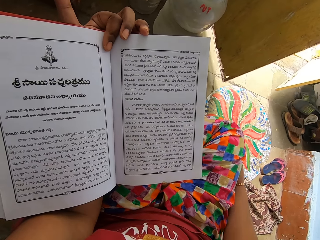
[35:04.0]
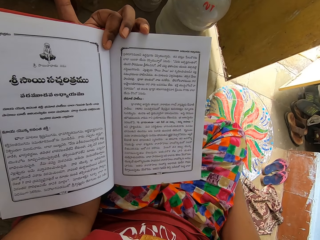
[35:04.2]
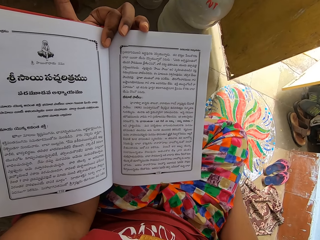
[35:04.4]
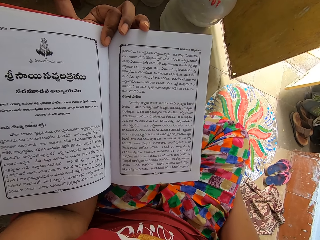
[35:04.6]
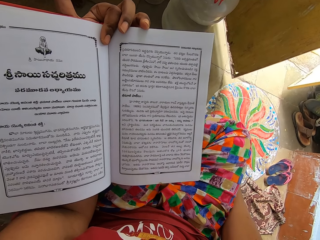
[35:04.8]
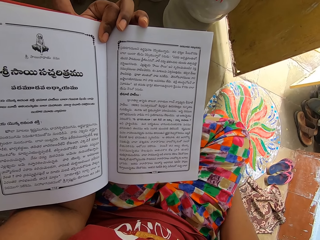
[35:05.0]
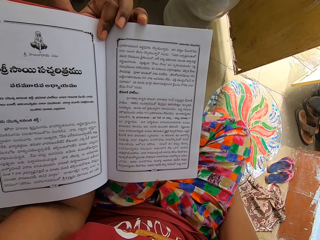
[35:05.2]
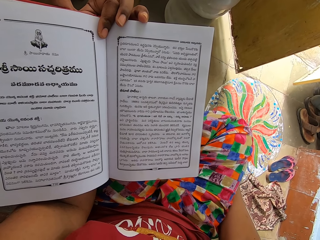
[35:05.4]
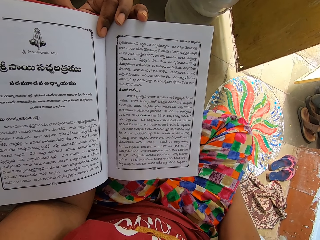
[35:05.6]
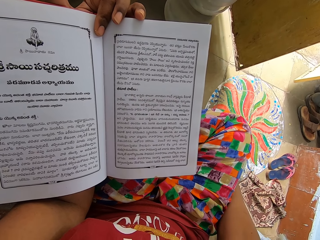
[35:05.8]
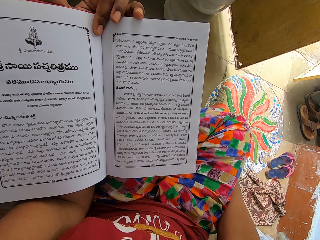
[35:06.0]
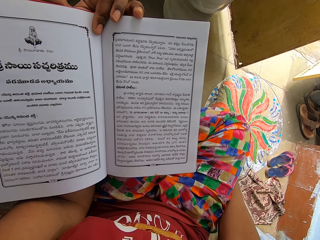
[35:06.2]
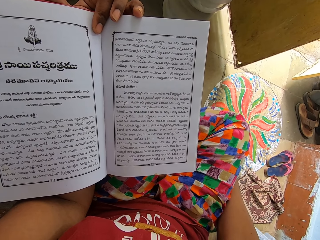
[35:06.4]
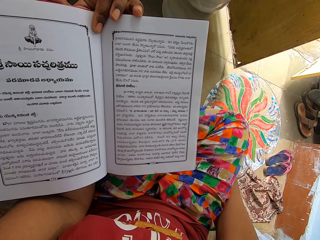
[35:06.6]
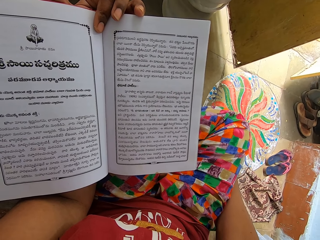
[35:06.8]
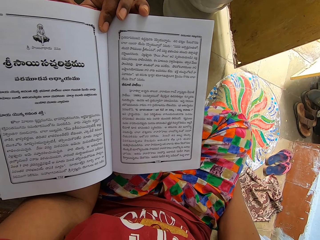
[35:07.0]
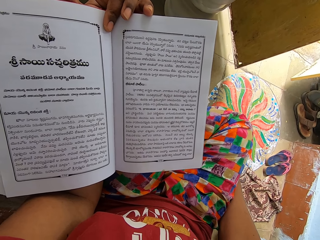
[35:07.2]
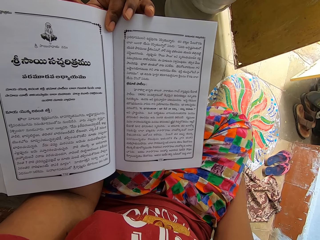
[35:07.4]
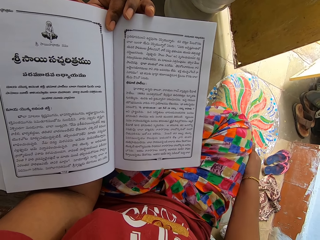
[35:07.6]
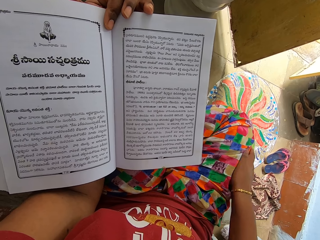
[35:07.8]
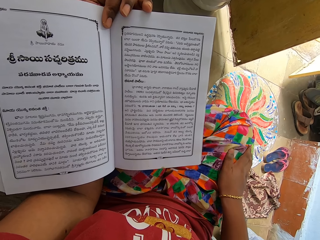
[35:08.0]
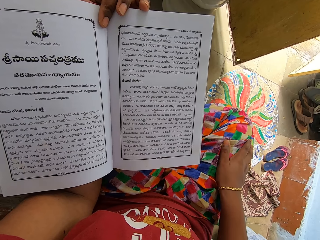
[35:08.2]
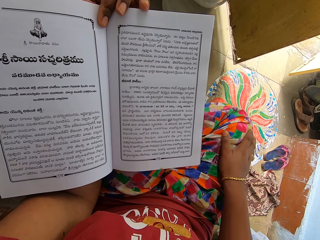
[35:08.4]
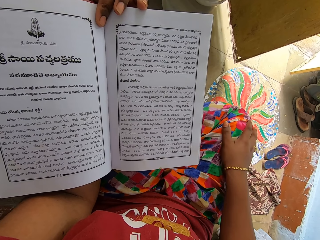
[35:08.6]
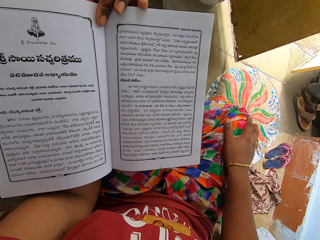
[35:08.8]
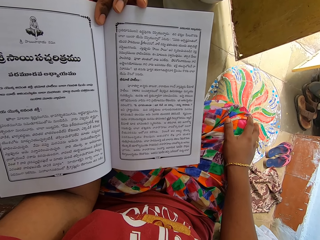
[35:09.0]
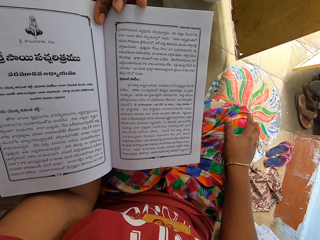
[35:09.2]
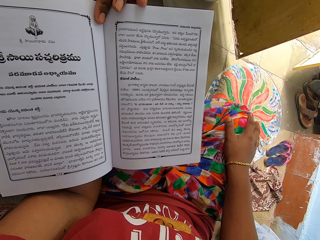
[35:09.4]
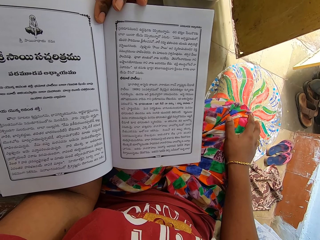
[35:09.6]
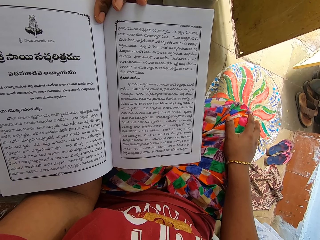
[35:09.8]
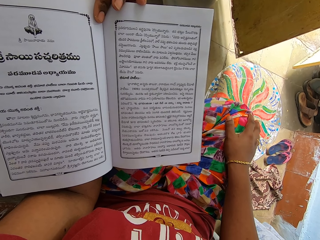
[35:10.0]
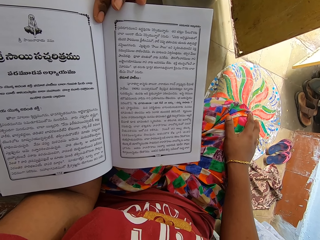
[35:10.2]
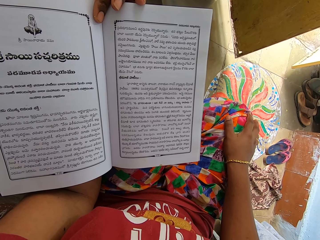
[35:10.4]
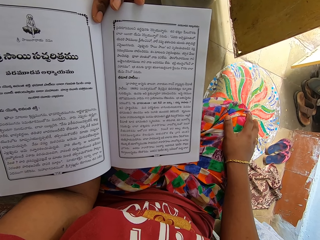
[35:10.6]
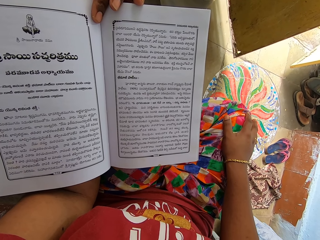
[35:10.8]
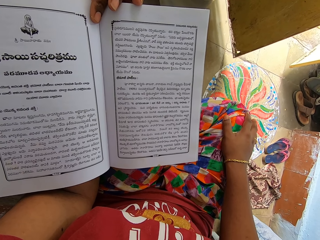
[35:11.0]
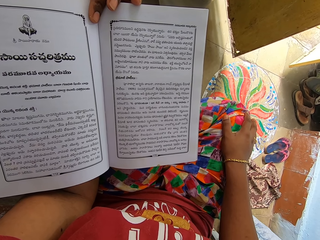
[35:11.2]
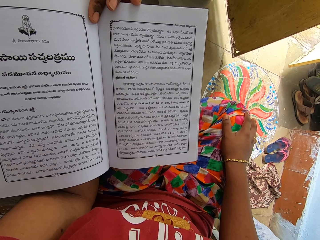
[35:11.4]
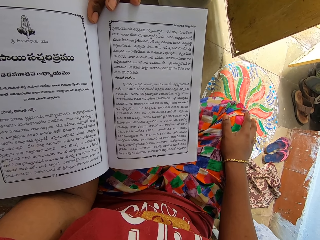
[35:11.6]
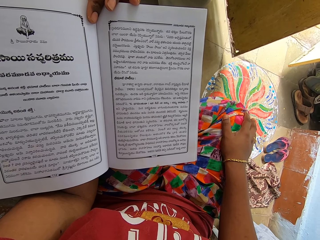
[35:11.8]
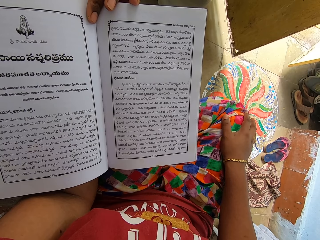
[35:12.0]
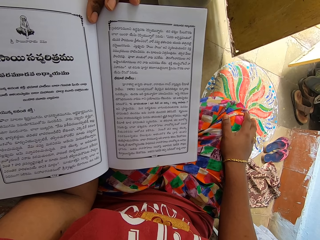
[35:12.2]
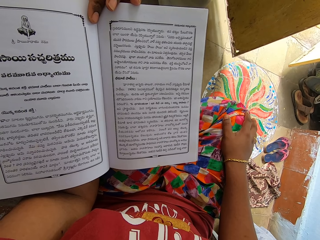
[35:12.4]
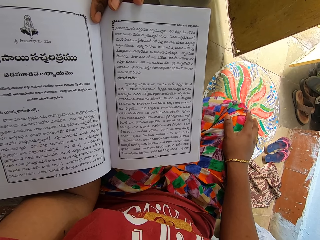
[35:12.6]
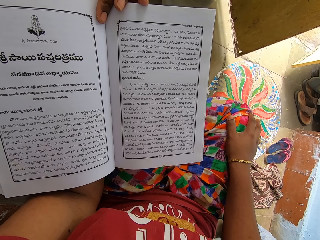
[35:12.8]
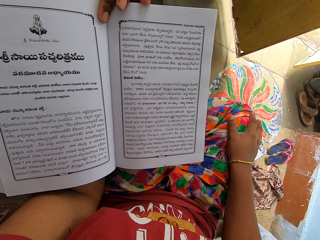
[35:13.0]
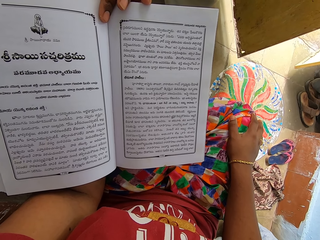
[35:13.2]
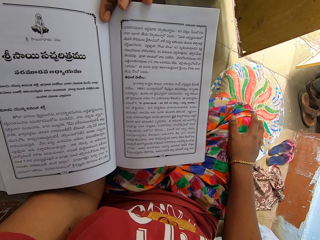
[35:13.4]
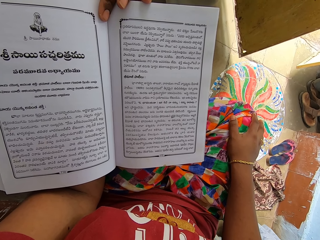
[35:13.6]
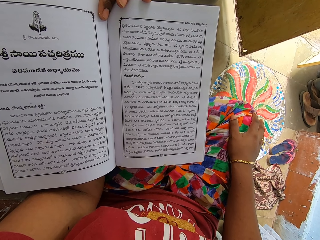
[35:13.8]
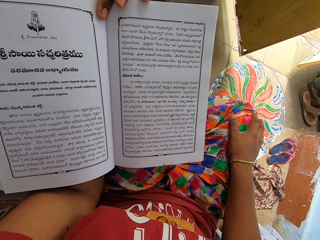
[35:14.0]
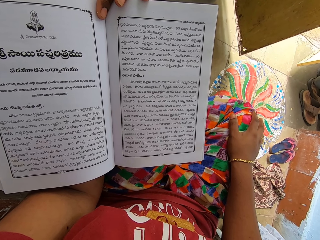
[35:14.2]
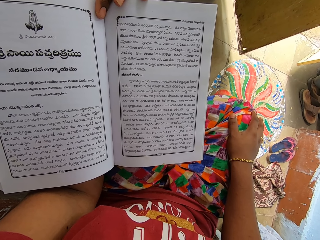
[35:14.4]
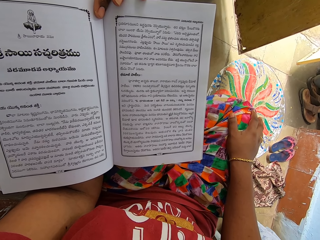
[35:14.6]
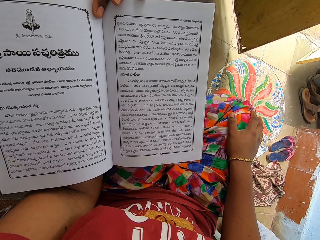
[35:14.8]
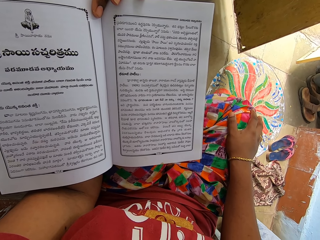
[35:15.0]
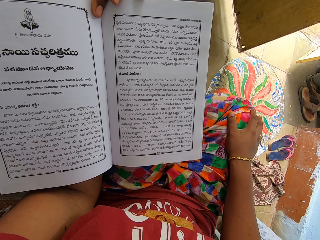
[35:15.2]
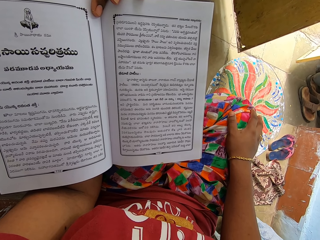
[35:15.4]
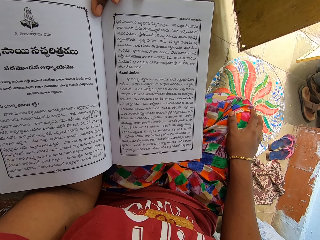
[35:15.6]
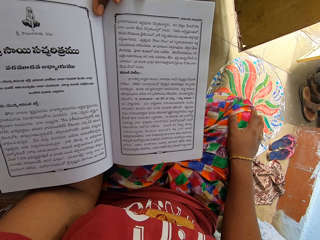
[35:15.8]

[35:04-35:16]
The camera wearer moves the right hand. They read the book. They touch the lap with the right hand. They read the book.

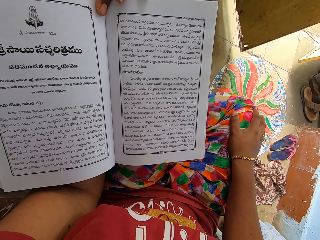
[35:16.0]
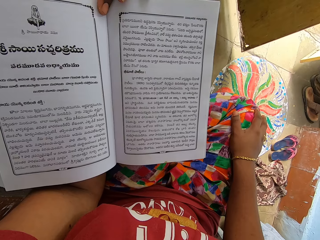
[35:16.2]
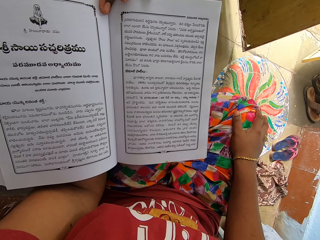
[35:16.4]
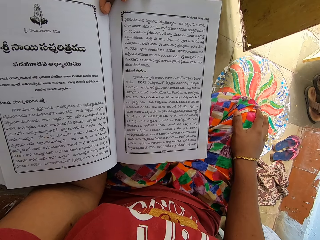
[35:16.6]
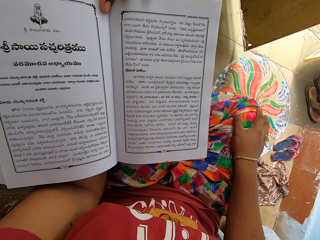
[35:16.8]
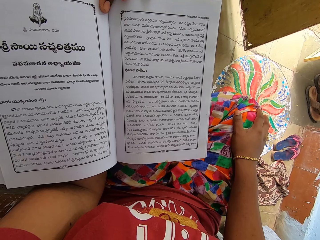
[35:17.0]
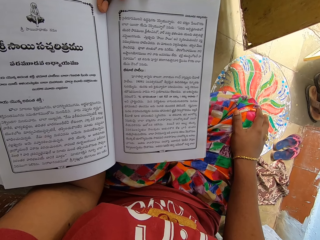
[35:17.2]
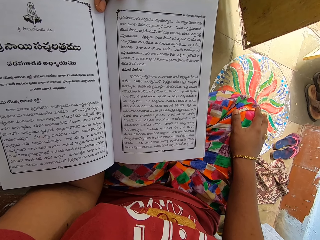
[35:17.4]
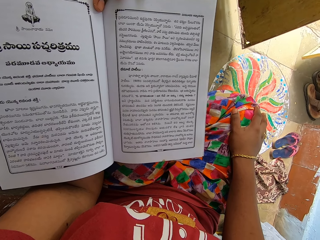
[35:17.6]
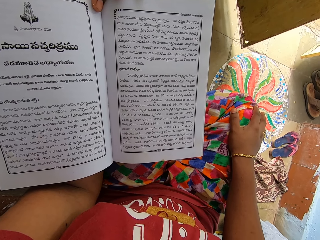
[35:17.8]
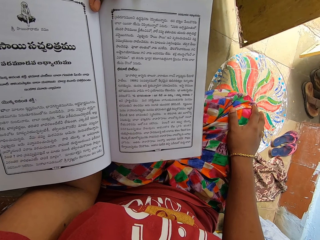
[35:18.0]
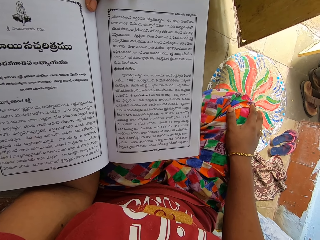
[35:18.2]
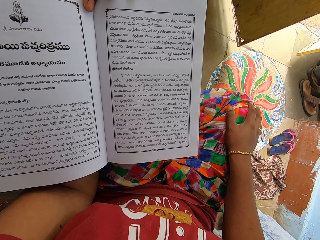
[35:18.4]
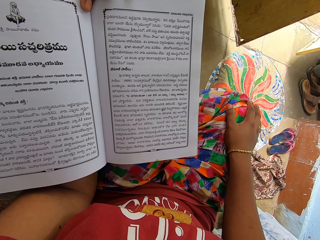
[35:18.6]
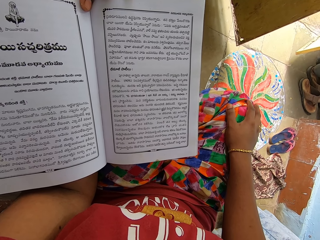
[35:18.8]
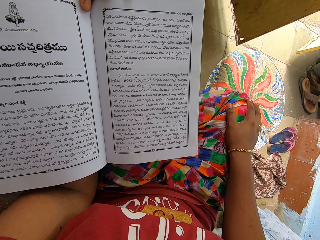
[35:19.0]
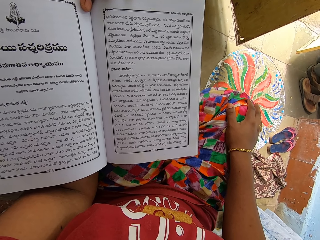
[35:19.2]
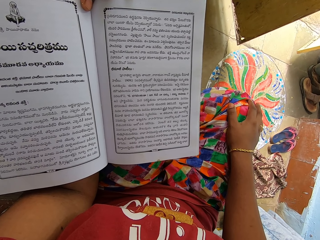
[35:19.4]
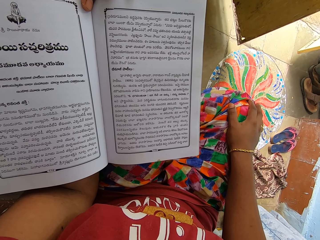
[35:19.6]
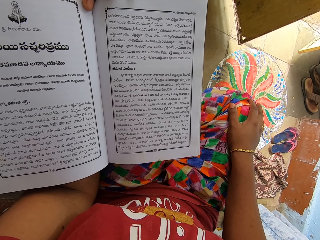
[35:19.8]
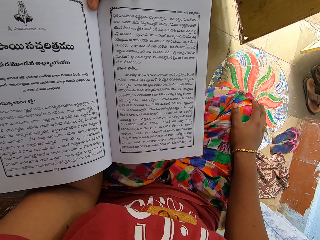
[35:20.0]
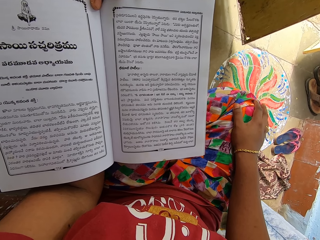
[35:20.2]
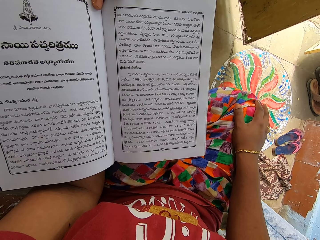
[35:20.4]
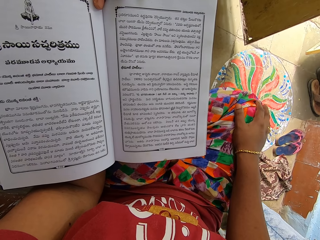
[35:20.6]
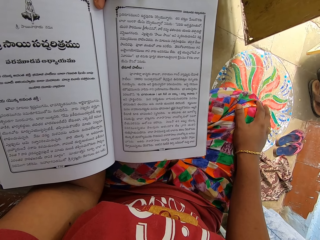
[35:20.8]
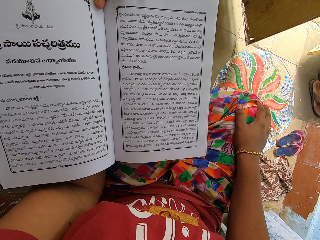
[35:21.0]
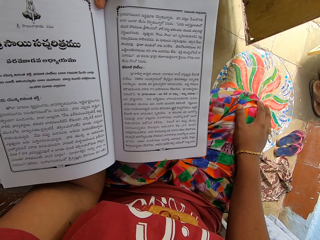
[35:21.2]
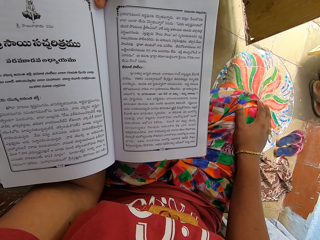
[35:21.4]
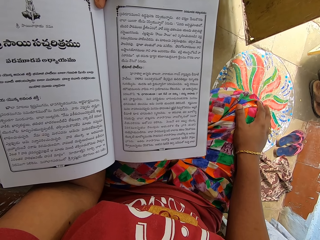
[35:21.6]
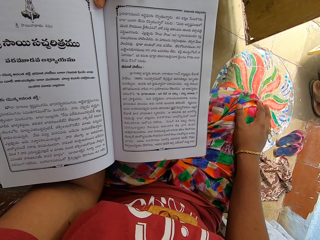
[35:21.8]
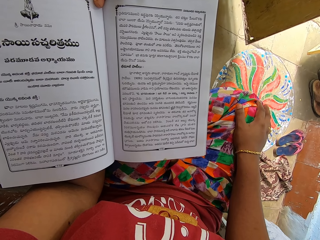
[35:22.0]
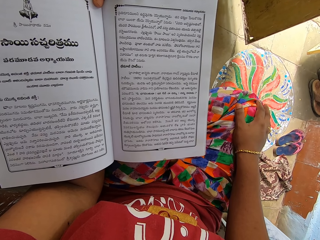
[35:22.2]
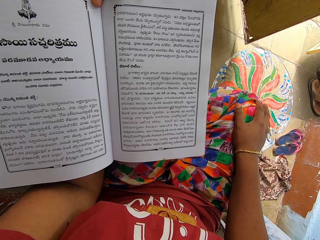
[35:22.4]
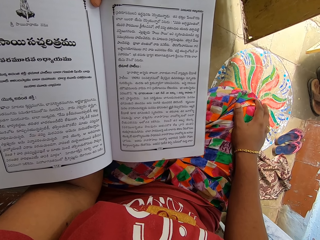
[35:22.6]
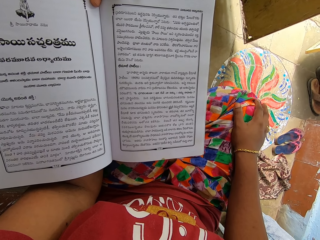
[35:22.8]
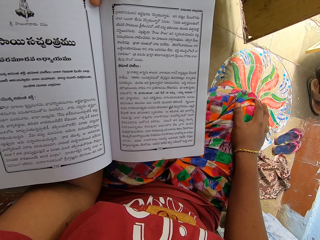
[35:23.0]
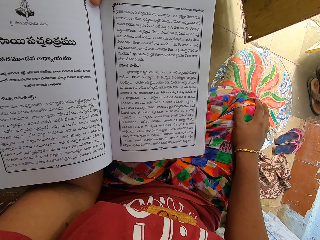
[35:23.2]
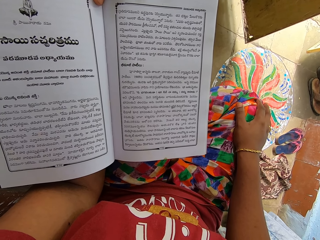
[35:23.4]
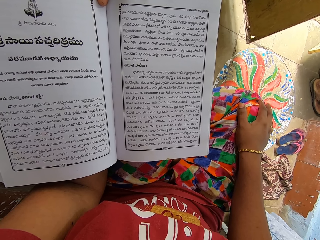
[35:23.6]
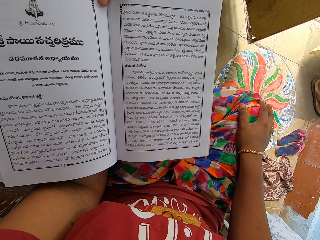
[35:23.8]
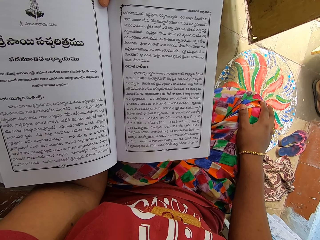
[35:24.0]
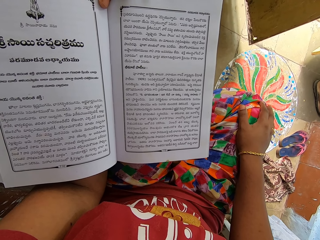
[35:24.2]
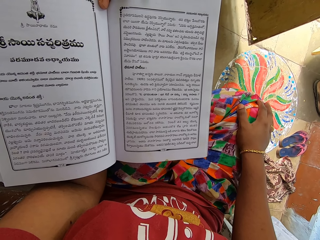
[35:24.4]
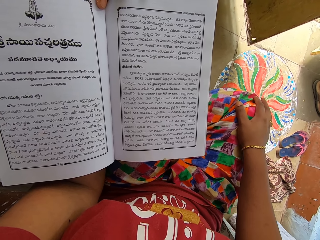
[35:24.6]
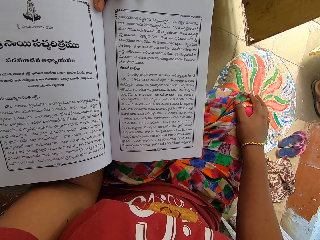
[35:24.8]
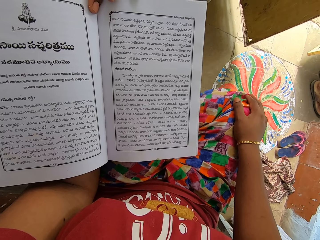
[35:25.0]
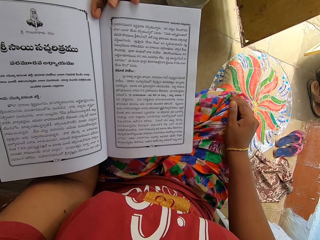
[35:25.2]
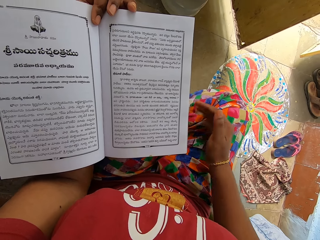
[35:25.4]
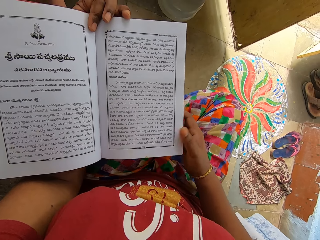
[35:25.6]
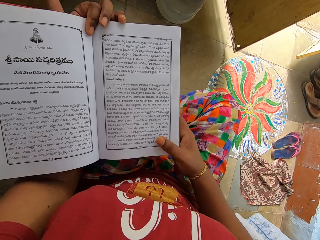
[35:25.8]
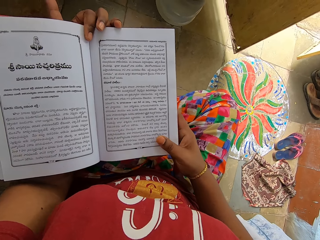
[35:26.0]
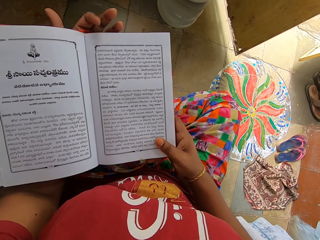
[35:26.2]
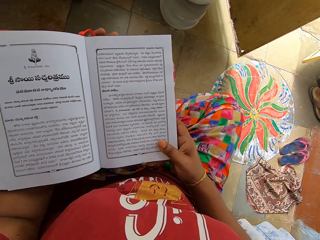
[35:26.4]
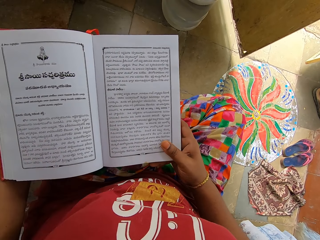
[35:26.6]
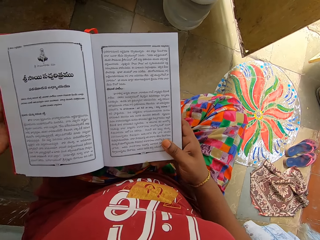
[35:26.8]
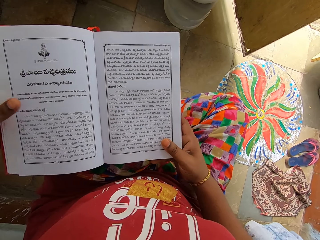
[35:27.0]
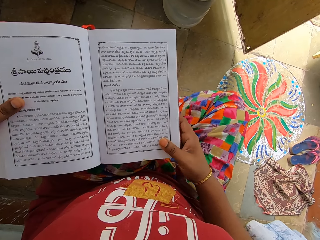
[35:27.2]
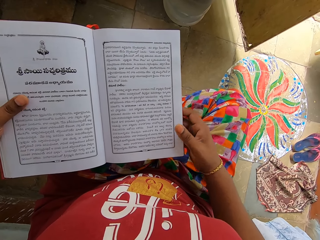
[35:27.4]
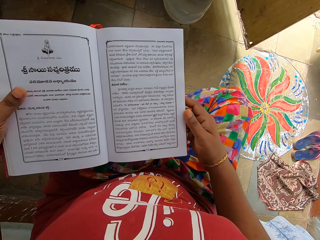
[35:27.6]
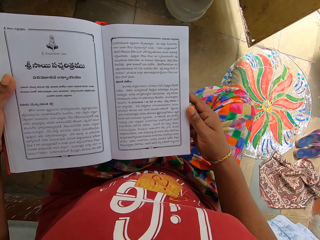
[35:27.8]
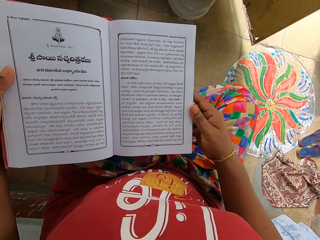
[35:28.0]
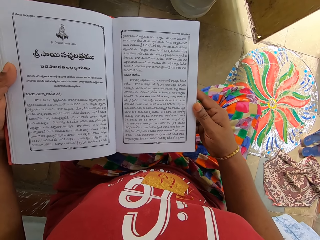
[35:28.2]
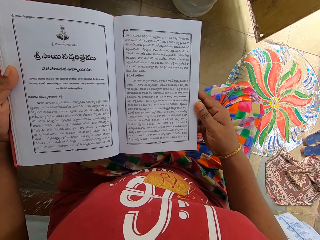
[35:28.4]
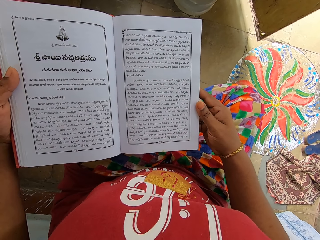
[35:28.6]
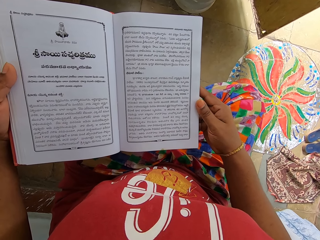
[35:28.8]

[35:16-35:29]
The camera wearer holds the book with both hands. They move the left hand.
